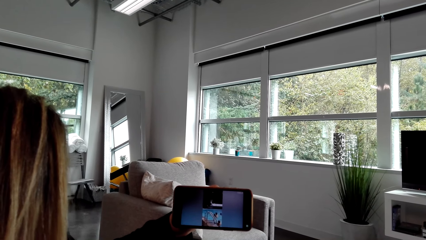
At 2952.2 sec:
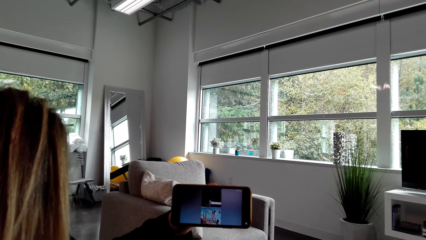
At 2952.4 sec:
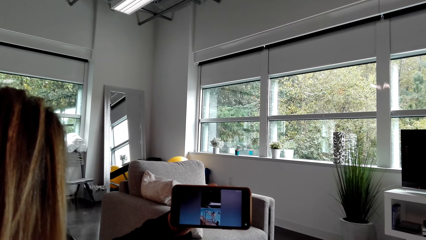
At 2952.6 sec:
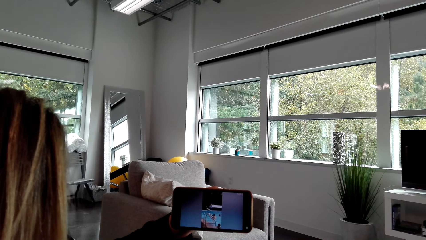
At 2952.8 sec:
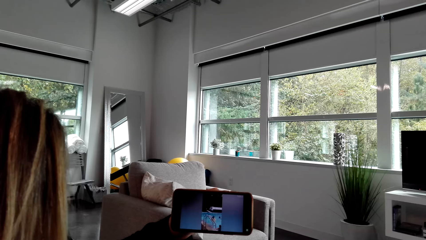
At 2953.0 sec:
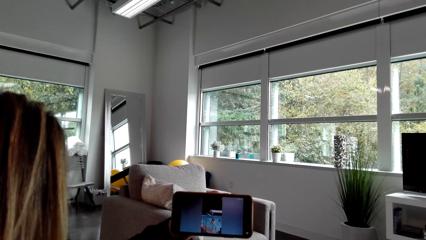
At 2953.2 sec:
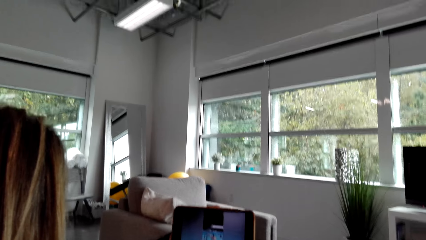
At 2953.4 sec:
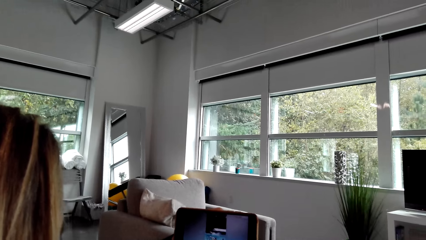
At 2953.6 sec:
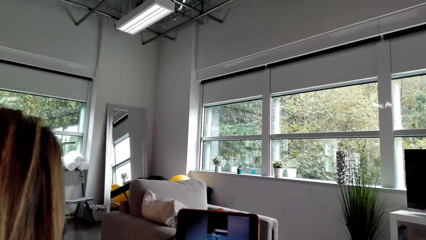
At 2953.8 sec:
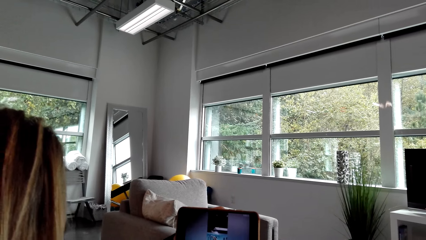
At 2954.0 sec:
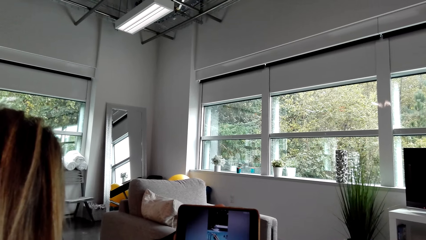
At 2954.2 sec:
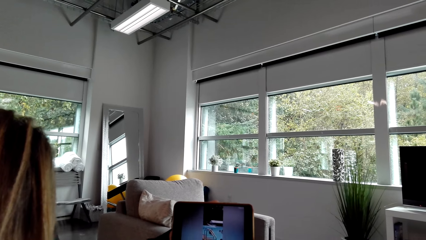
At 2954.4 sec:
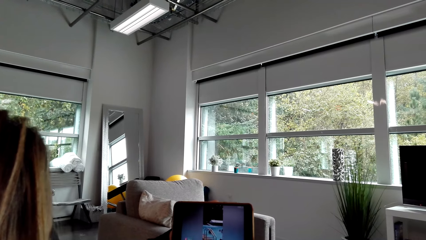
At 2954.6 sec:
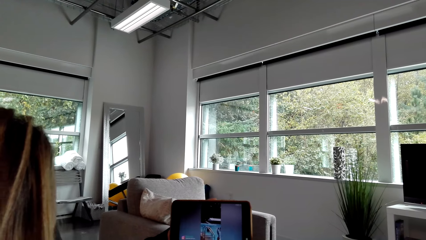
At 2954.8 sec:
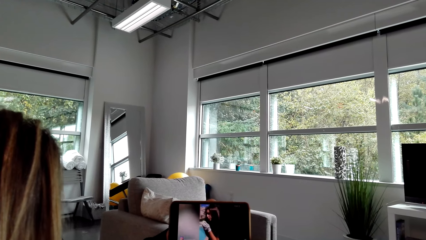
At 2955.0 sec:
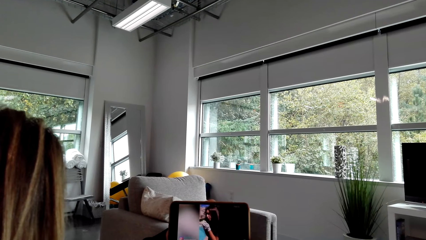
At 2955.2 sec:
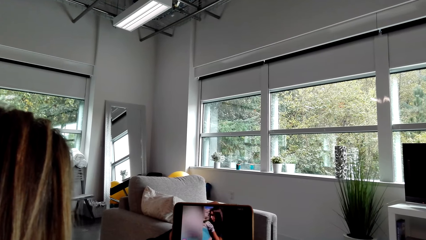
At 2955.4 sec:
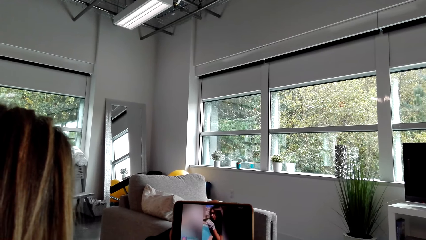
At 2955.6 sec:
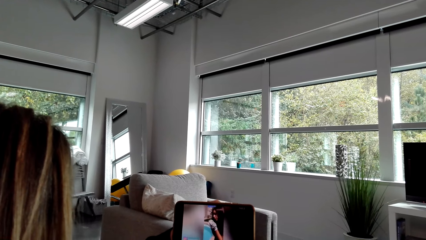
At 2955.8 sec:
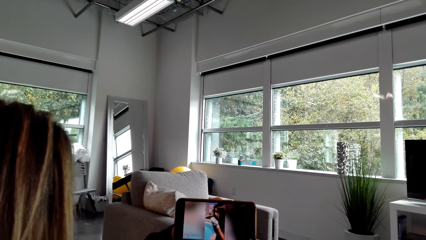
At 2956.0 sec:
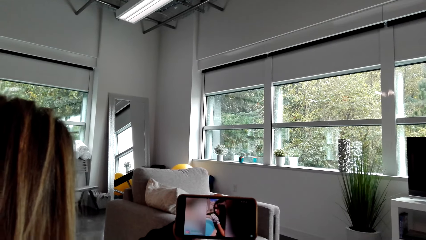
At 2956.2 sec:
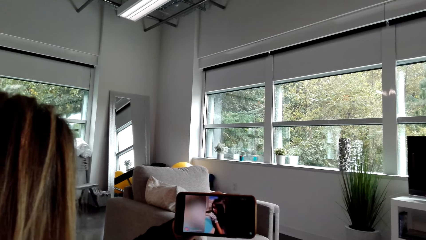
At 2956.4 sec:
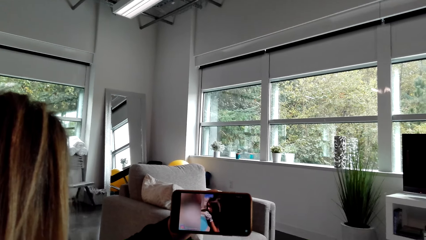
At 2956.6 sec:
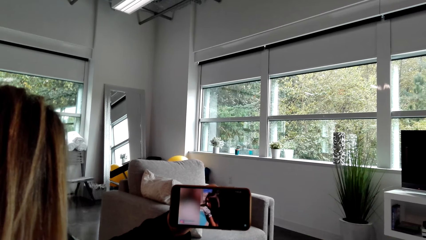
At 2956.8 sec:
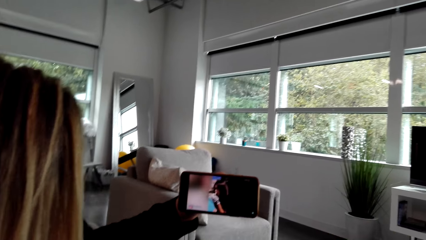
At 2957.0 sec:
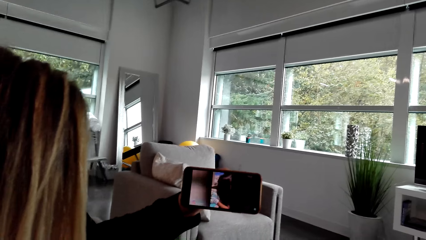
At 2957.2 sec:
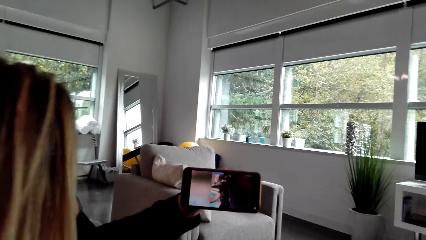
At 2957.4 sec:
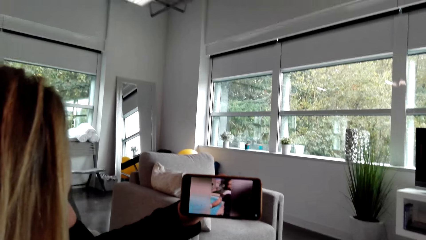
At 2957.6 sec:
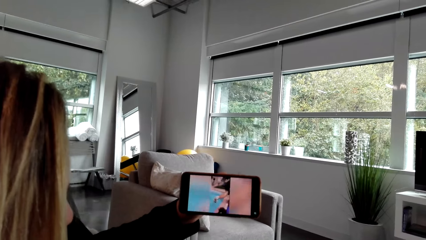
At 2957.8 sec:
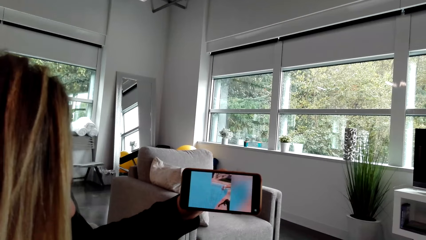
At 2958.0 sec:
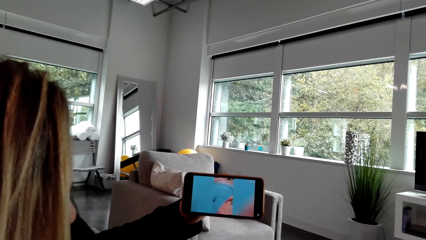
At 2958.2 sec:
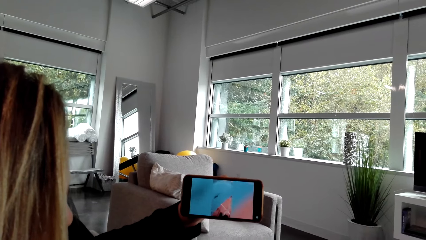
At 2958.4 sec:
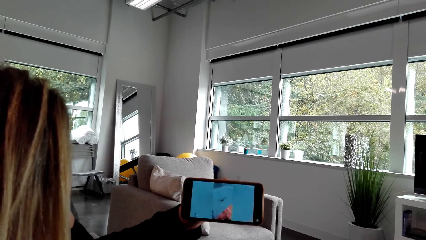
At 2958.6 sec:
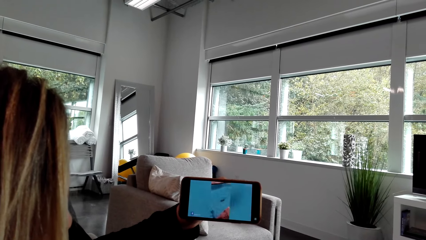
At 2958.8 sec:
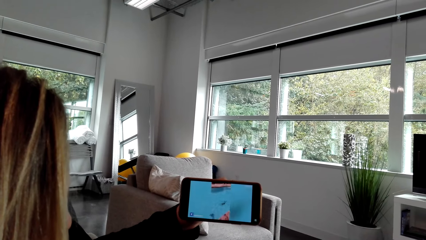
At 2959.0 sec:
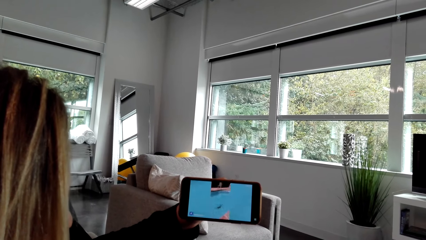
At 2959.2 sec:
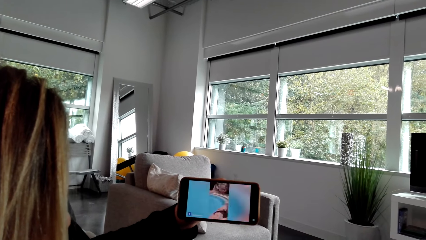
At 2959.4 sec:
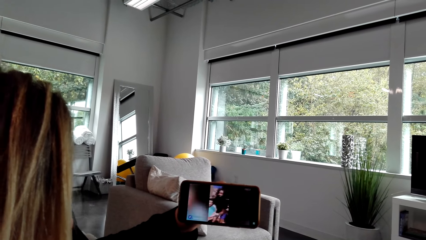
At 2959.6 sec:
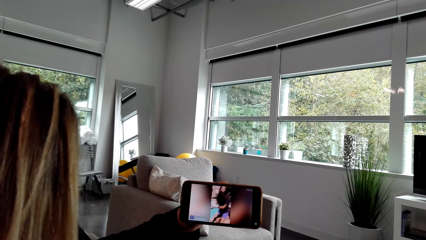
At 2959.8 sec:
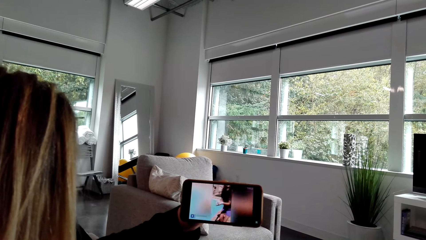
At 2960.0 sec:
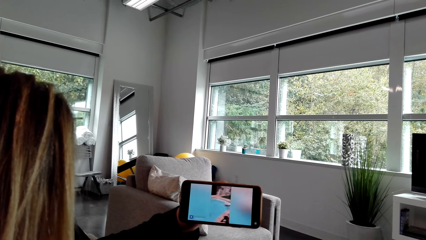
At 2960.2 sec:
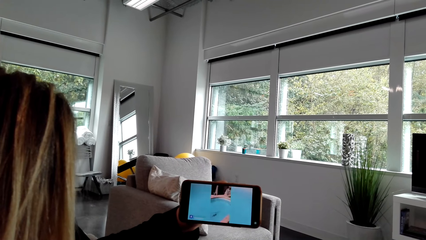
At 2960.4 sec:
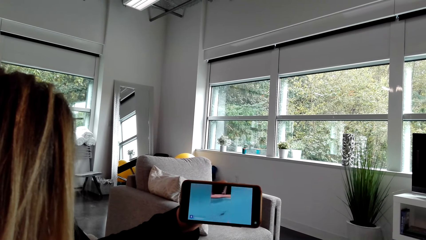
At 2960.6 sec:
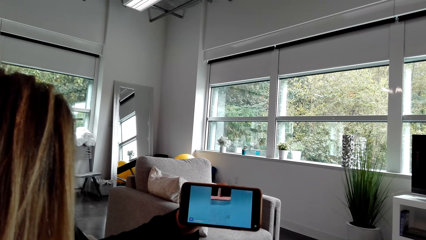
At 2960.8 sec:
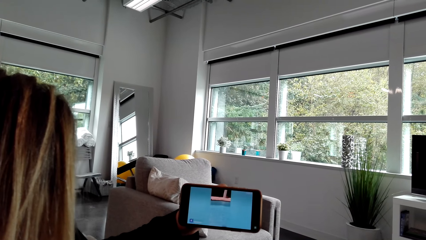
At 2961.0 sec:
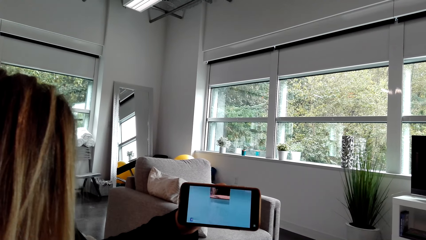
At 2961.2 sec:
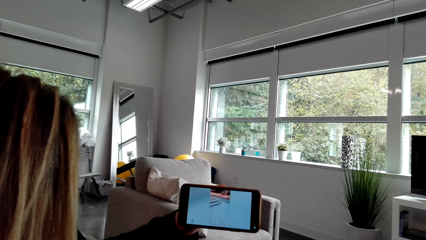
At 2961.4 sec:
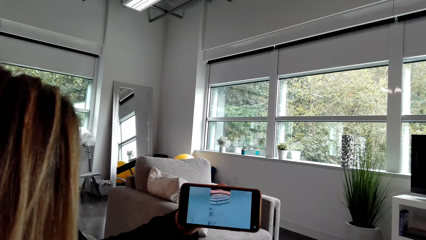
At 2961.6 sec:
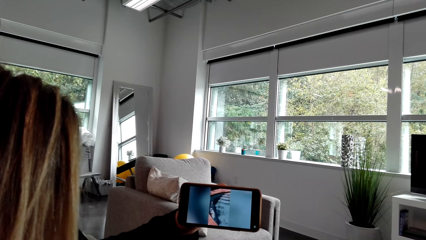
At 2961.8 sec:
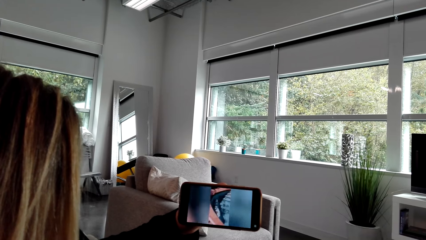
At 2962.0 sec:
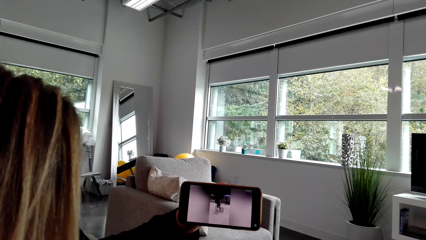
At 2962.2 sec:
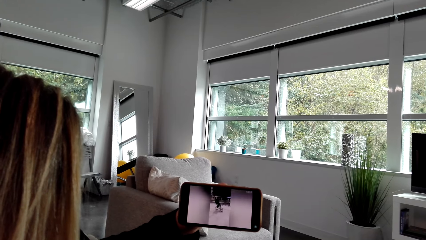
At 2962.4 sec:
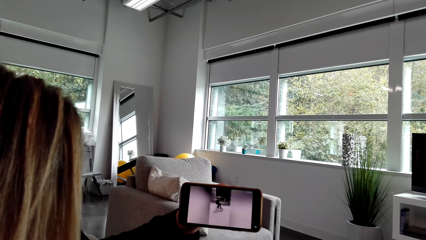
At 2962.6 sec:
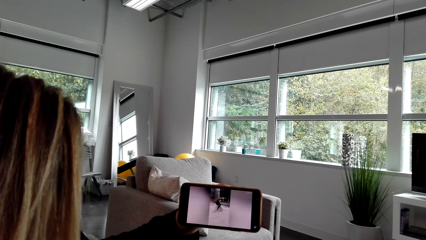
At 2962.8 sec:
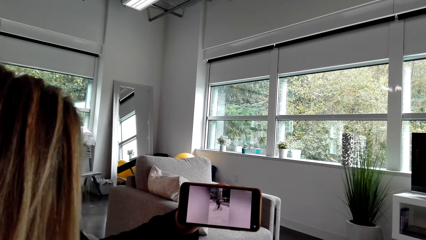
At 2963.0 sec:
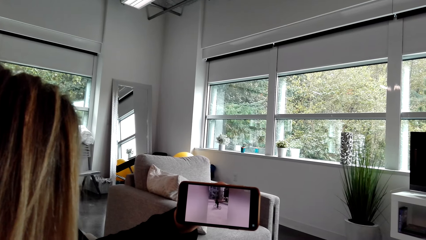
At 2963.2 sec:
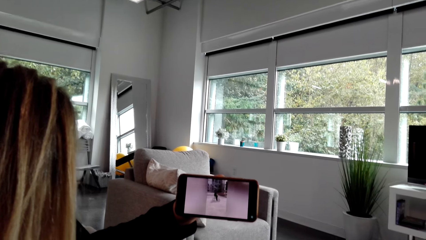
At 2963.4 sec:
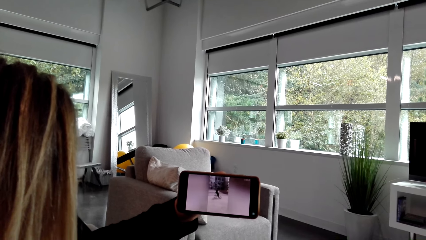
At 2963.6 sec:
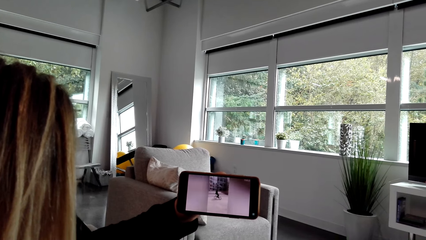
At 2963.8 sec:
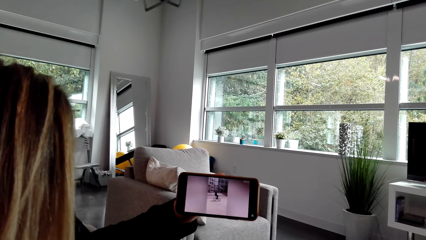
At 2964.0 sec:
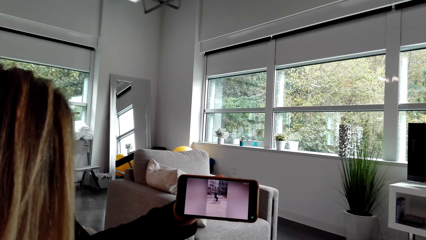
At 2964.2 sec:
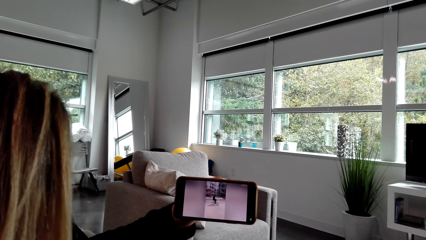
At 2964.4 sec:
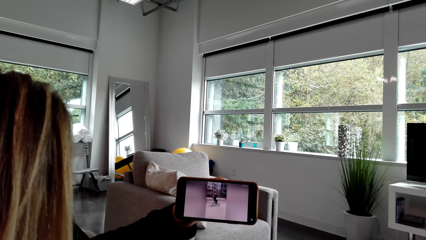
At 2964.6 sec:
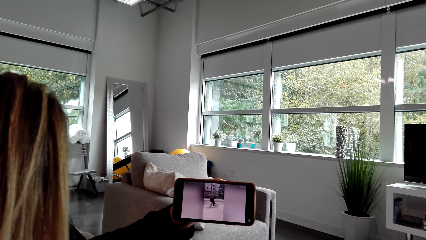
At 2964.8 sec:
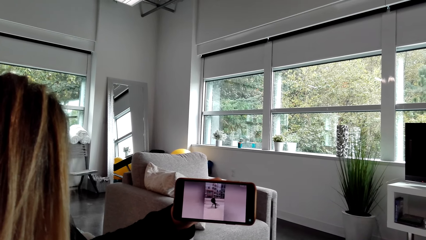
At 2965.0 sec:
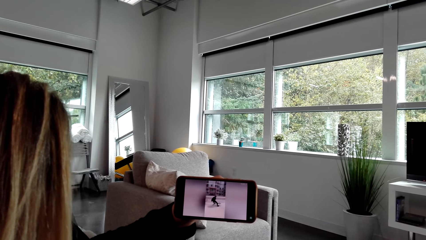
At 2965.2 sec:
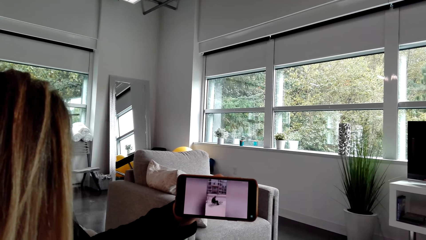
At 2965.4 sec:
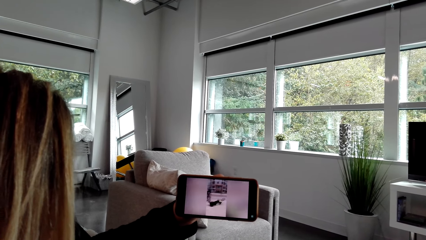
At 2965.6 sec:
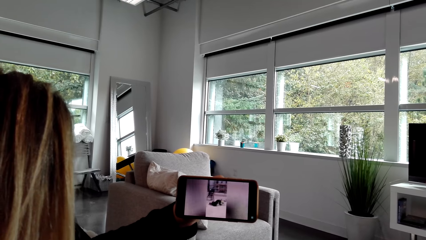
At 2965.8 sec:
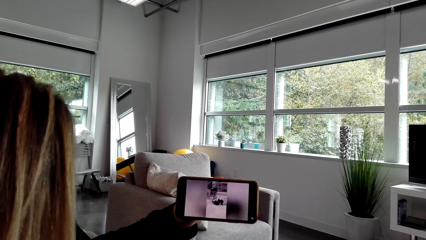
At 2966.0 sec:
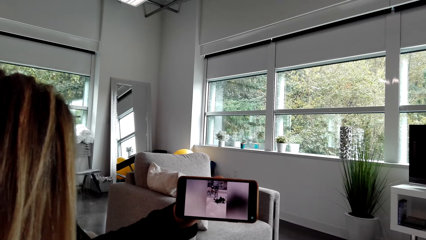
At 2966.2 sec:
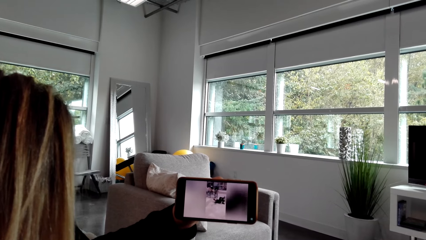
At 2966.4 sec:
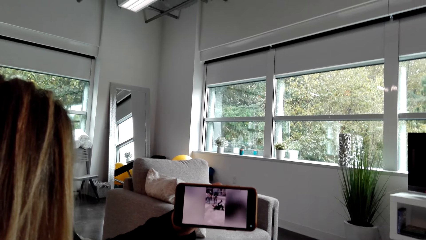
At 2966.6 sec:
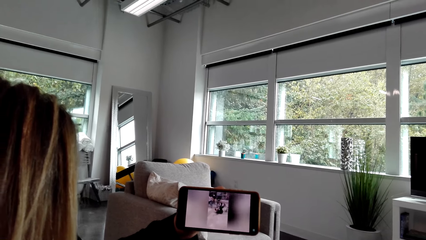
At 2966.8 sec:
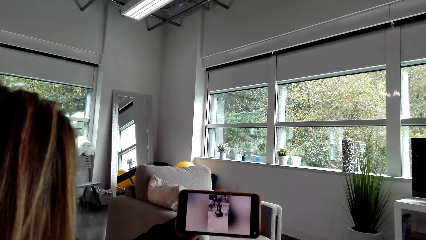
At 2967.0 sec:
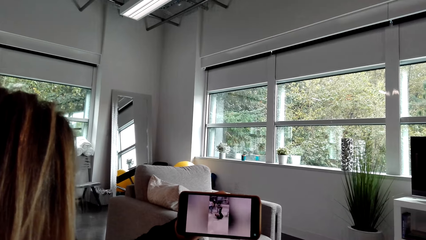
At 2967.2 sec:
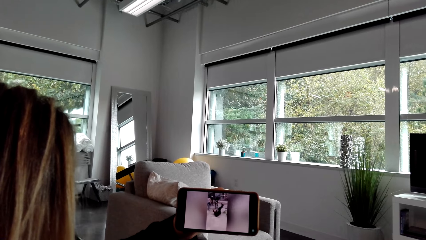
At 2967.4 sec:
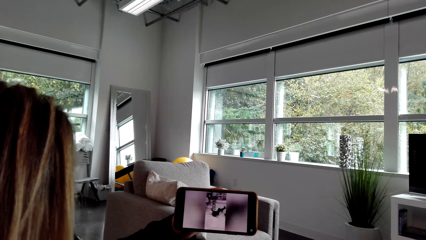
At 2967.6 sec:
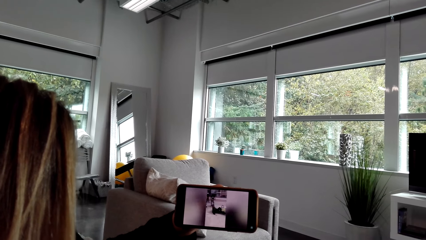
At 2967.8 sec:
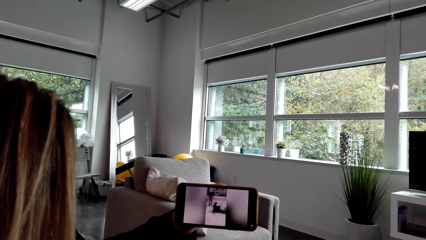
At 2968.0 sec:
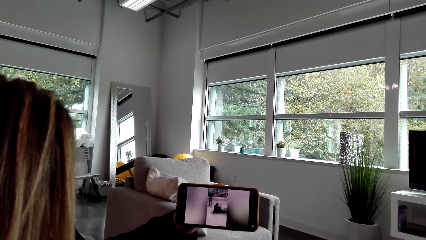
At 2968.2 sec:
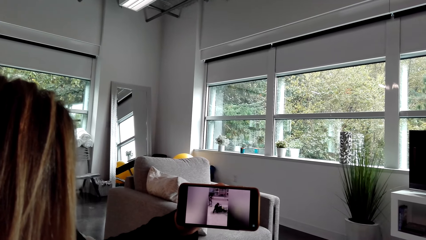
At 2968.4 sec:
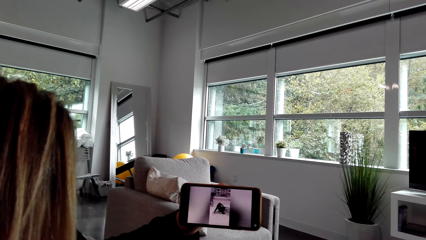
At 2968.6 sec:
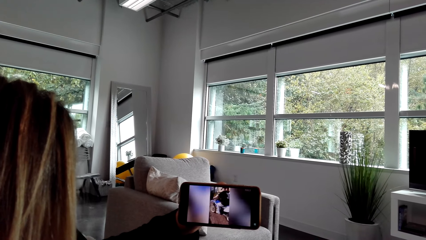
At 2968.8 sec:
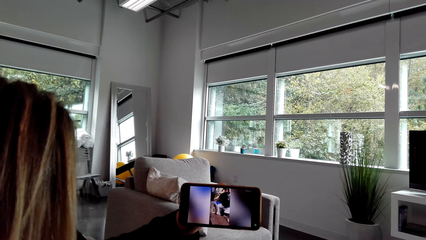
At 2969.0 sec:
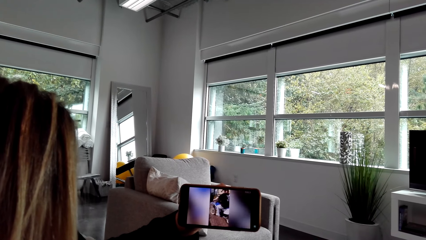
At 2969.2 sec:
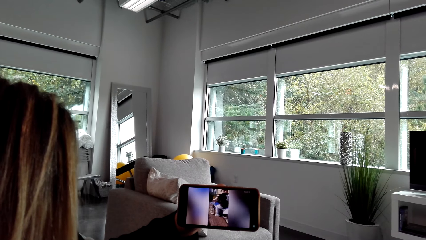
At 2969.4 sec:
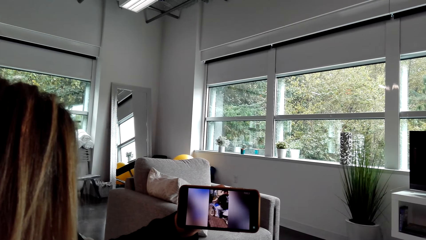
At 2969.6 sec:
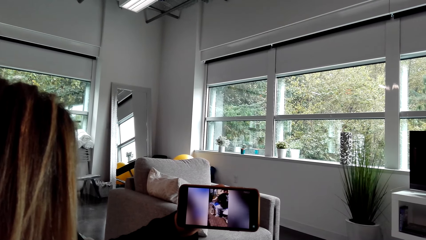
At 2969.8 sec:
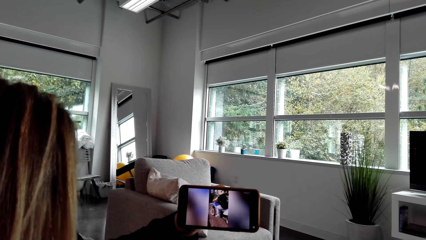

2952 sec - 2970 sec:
The camera wearer converses with a woman. They watch on a phone with the woman. They converse with the woman. They watch on a phone with the woman. They converse with the woman.
